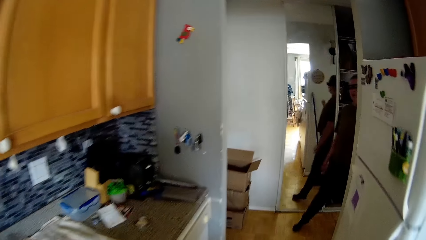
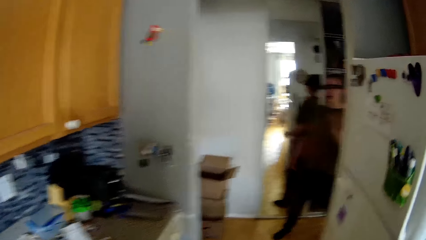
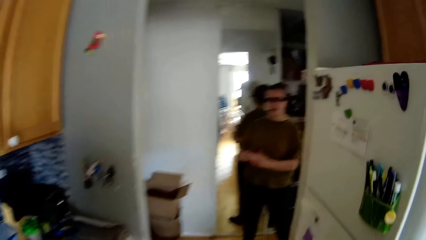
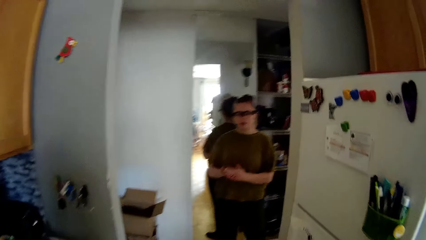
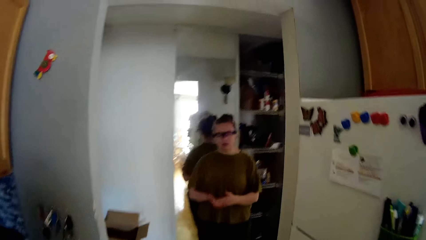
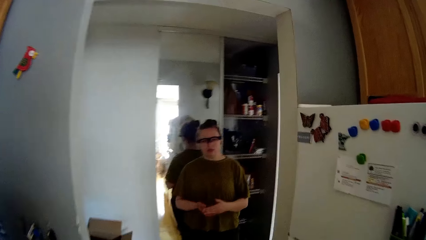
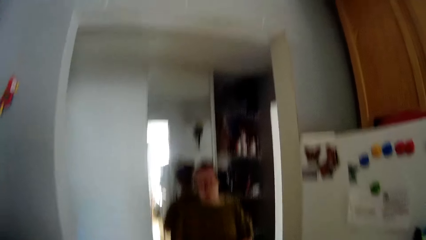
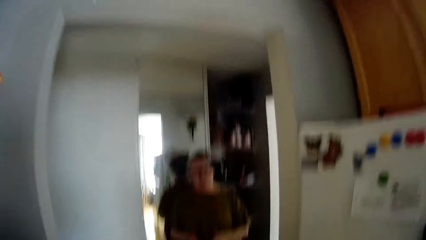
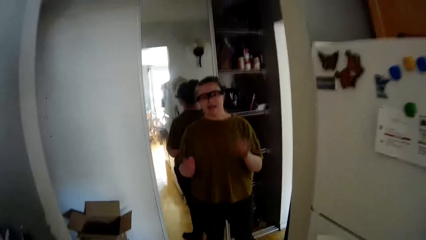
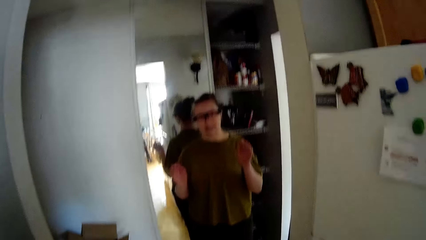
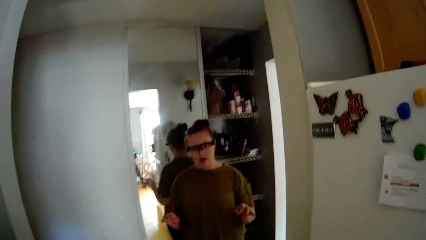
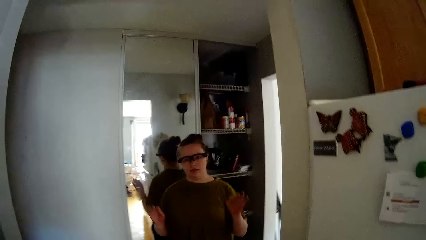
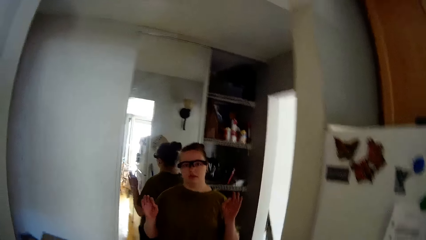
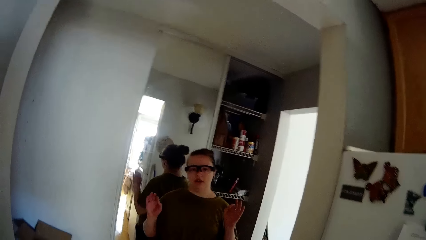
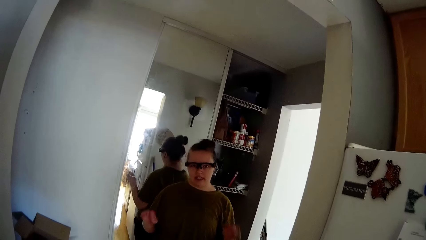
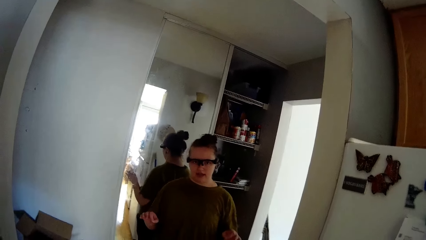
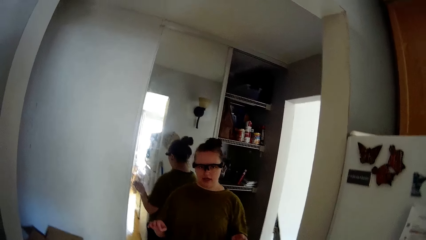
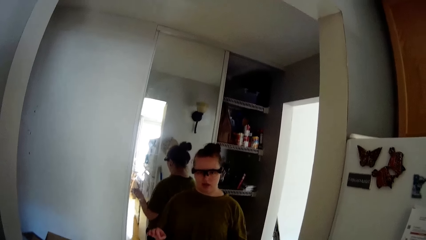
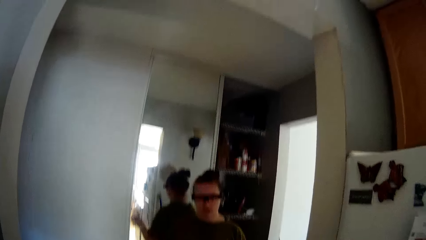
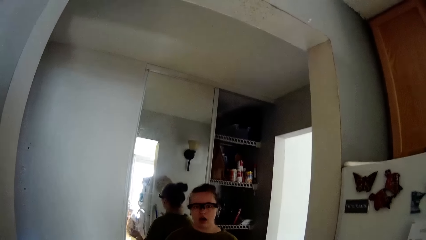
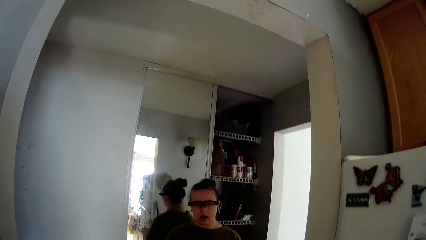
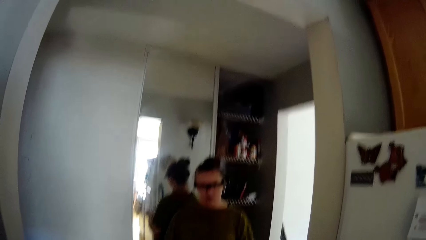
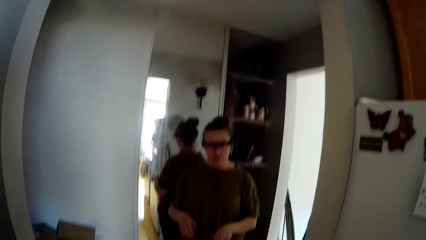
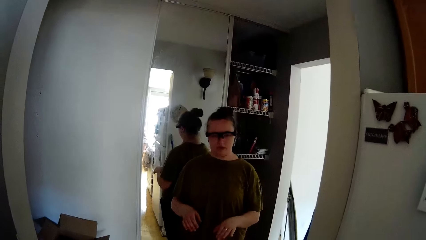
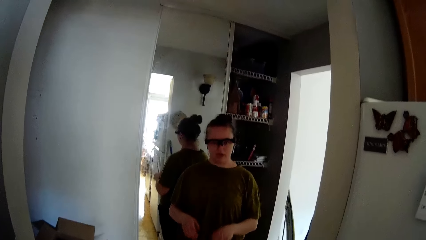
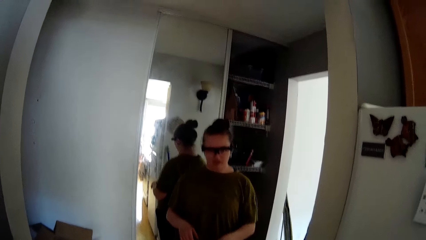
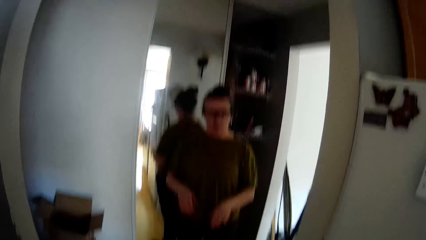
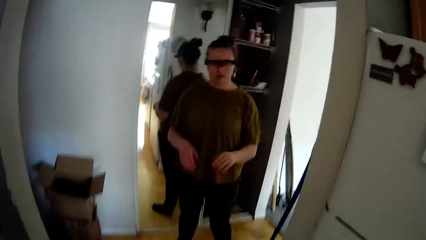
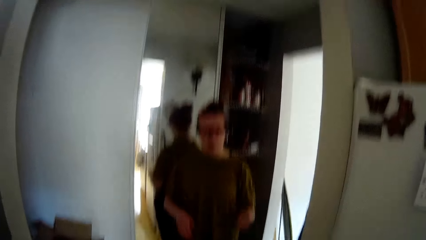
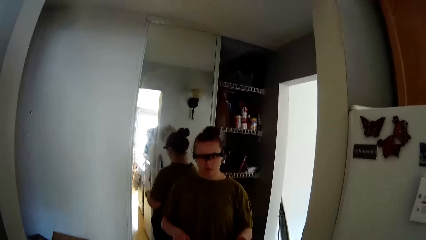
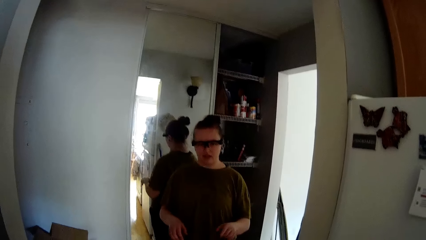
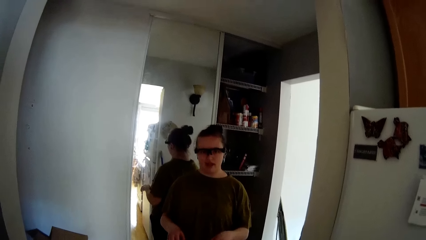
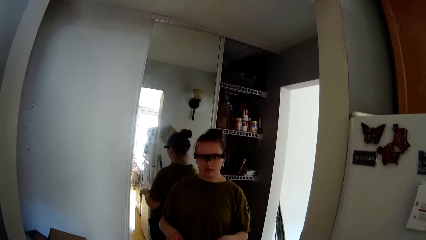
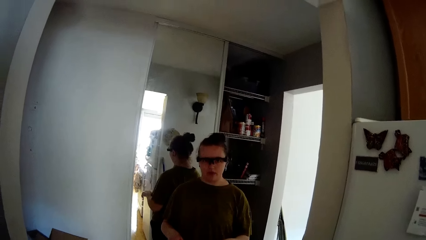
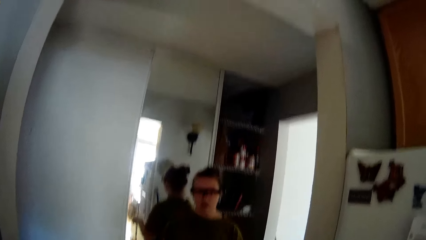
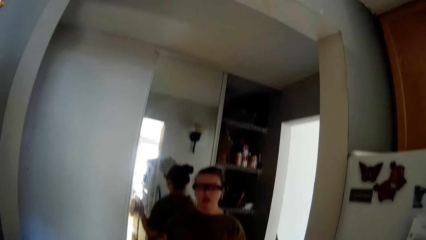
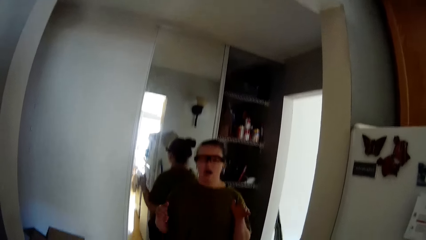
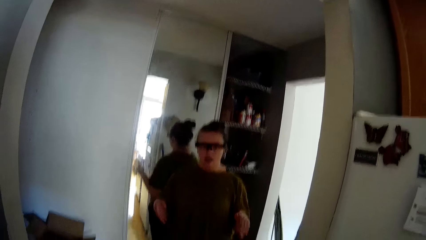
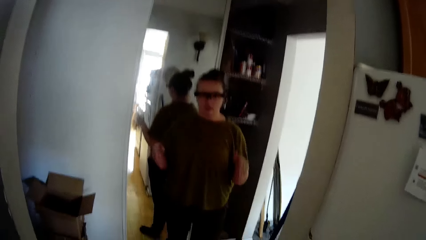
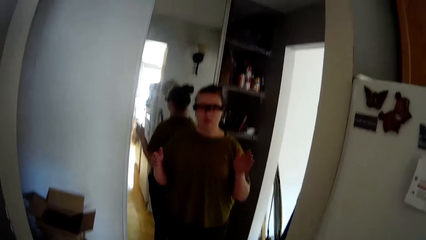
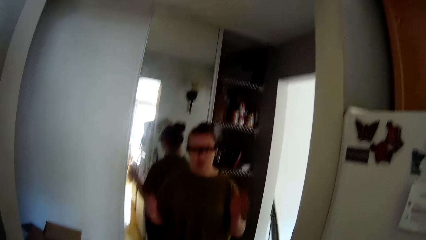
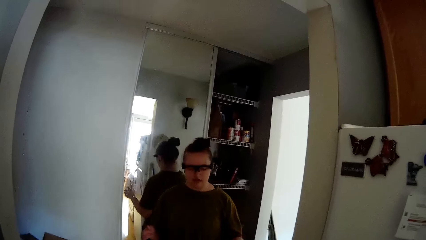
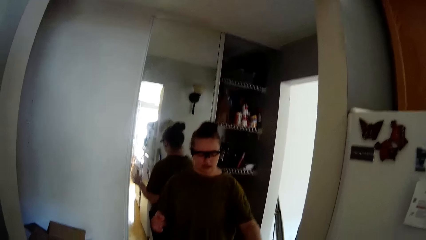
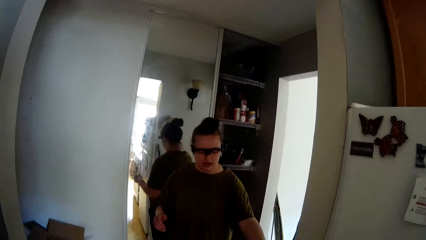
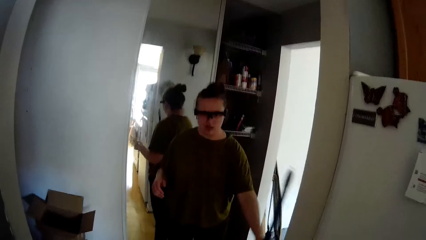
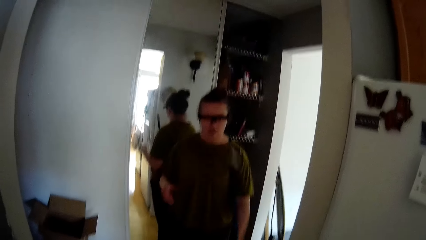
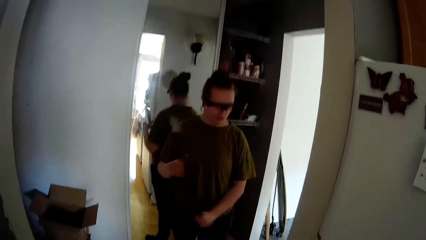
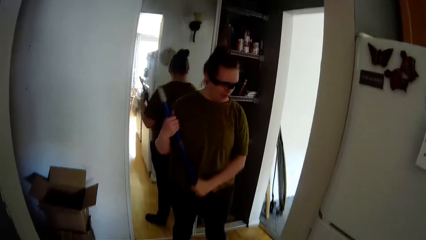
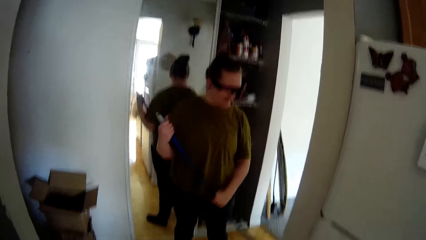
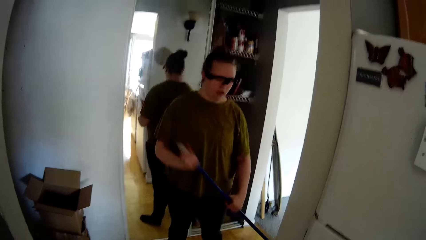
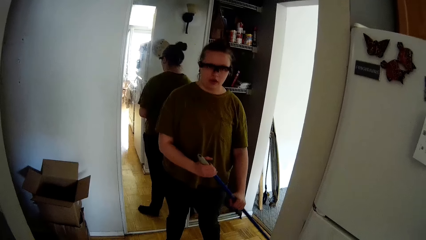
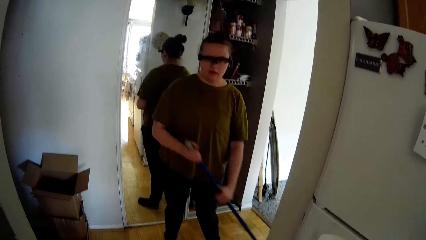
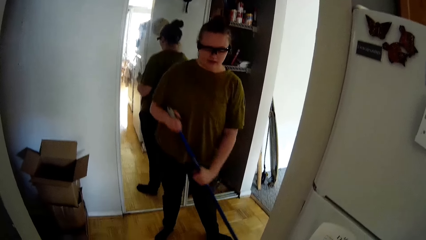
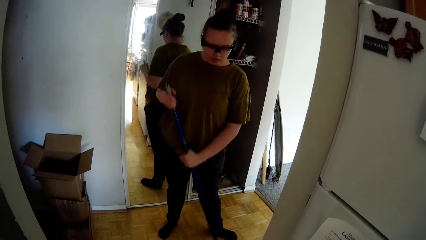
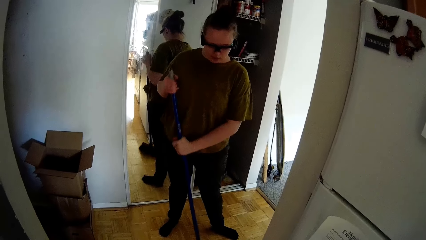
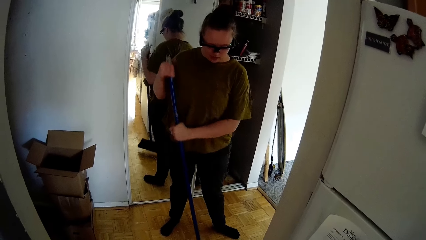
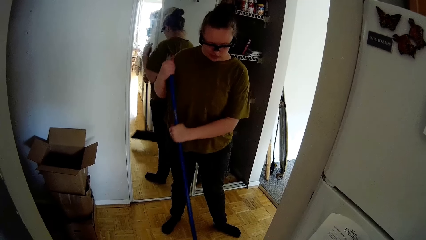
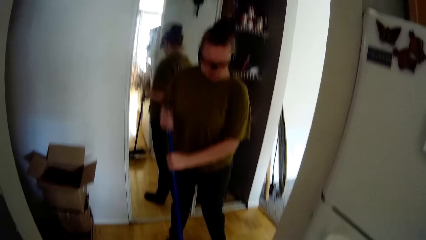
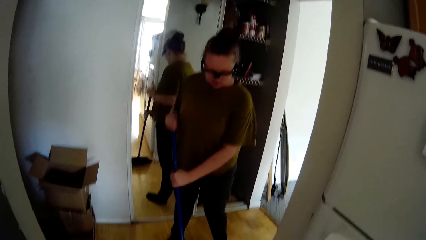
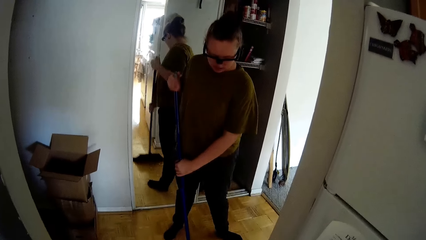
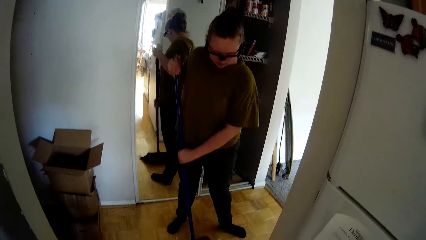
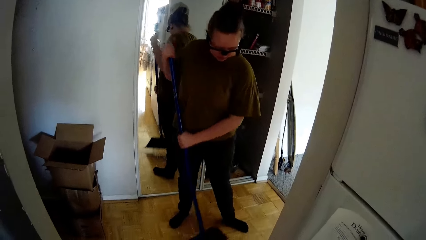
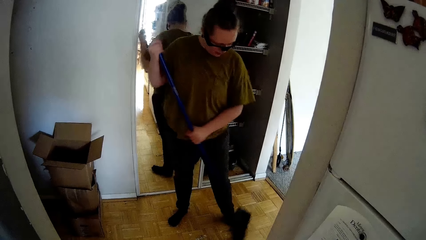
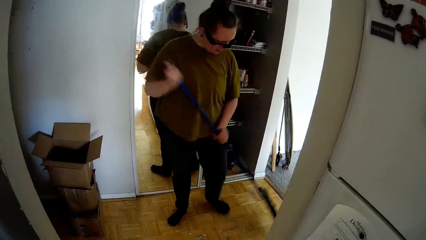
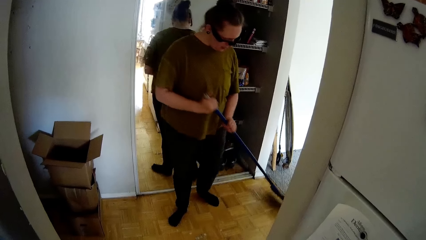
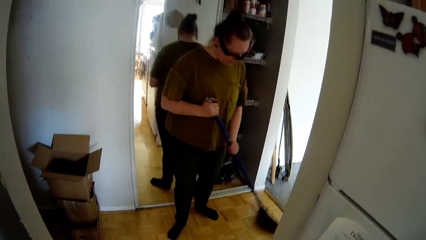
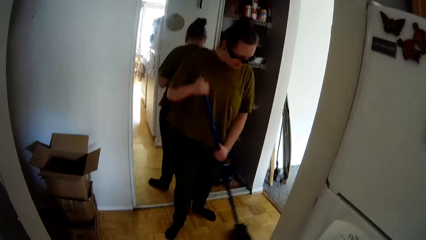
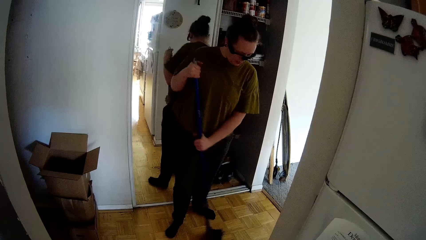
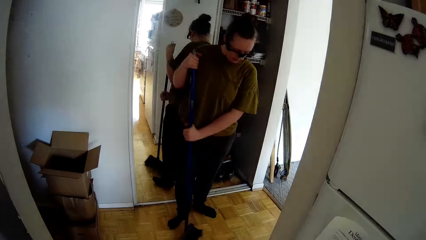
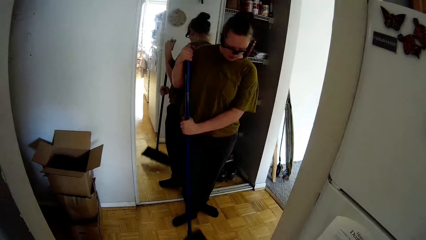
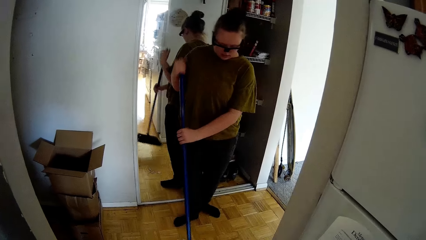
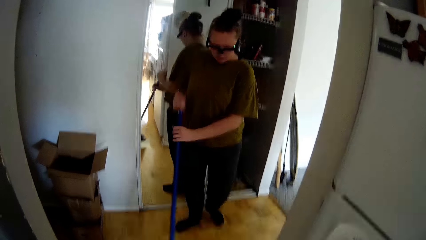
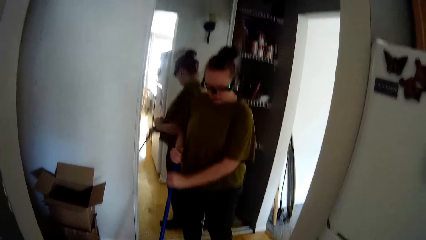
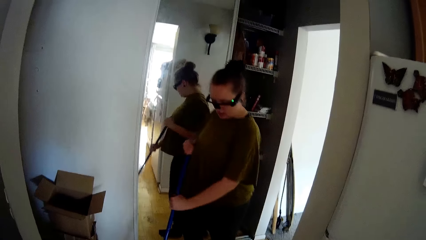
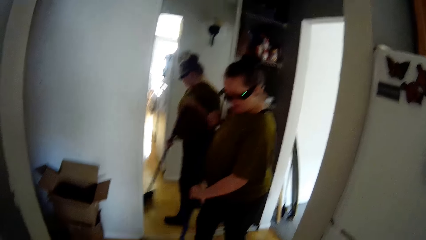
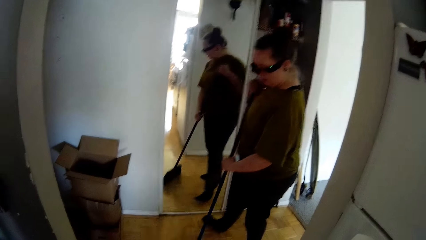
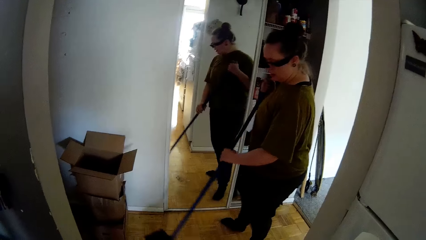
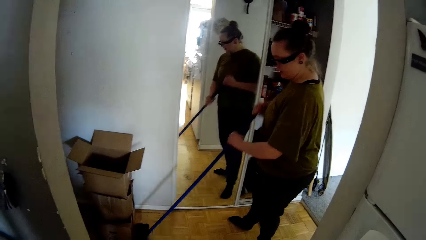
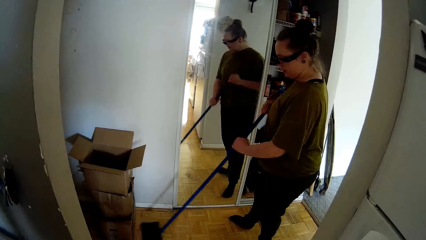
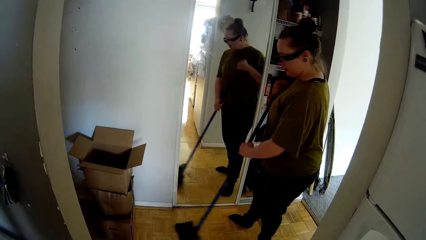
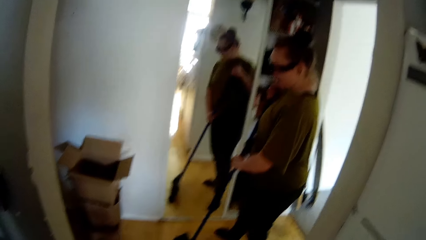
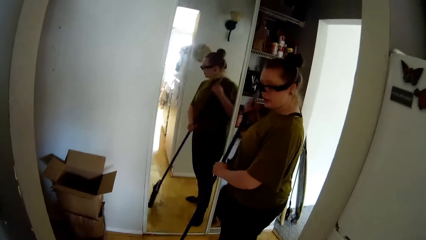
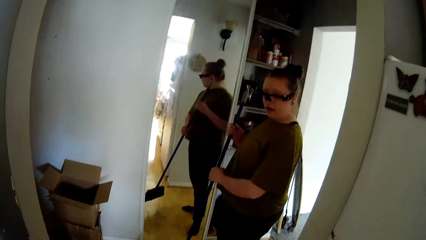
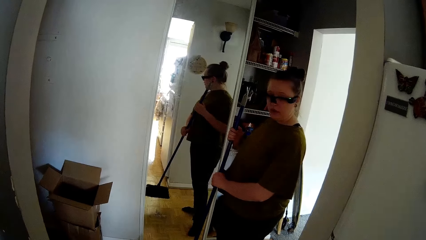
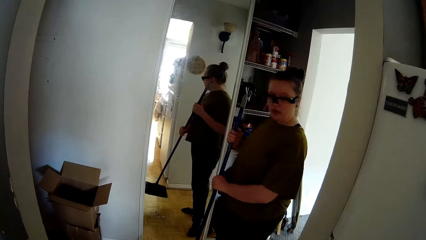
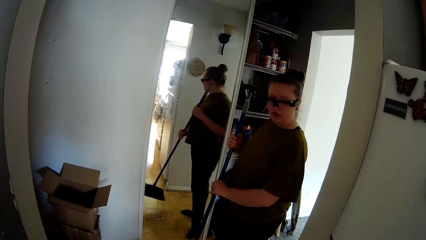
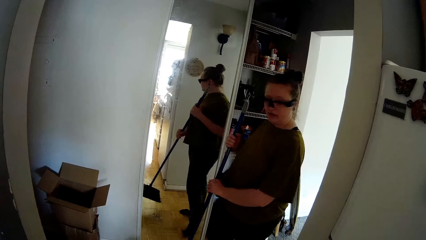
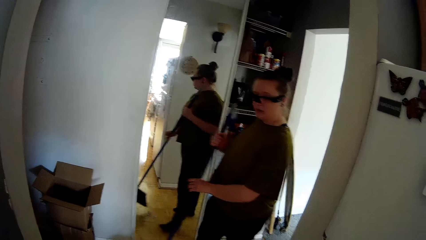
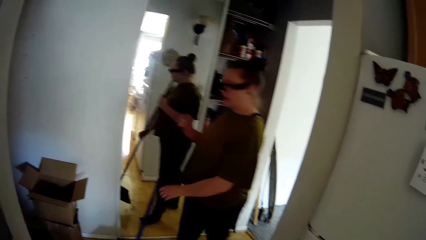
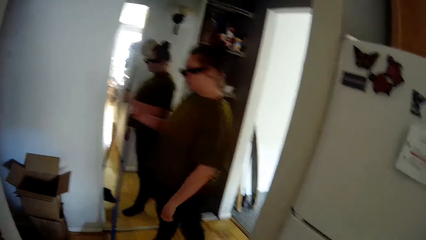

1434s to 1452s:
The woman walks into the kitchen. The woman talks to the camera wearer and places her left hand on her right hand. The camera wearer stands in the room. The woman stands in the room. The woman stretches her left hand forward and picks up a broom lying against the wall with her left hand. The woman holds the broom with her right hand and sweeps the floor with the broom in both hands. The camera wearer talks to the woman. The woman talks to the camera wearer, lifts the broom from the floor with both hands and removes her left hand from the broom.
